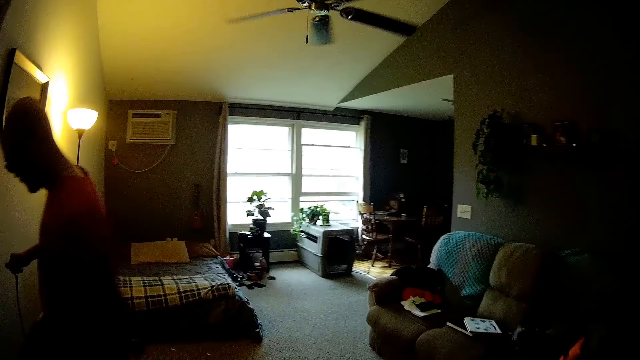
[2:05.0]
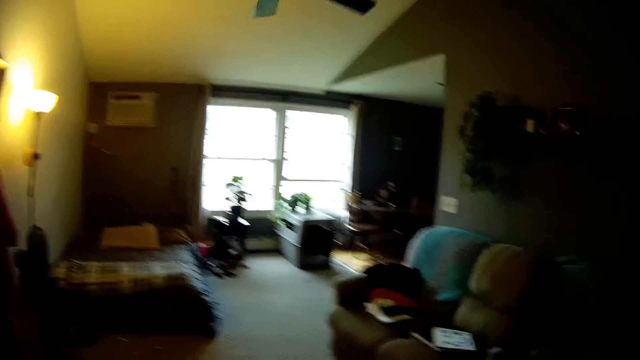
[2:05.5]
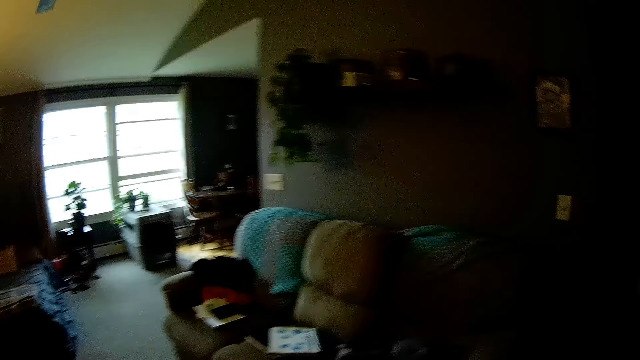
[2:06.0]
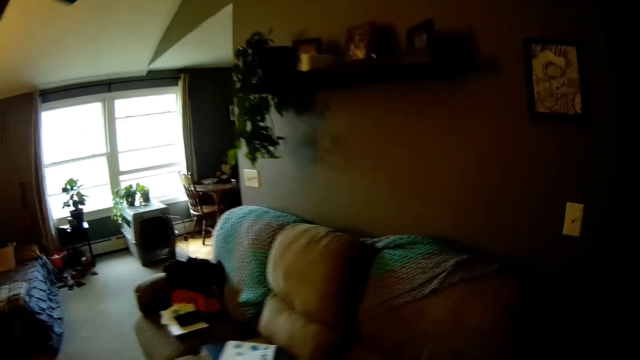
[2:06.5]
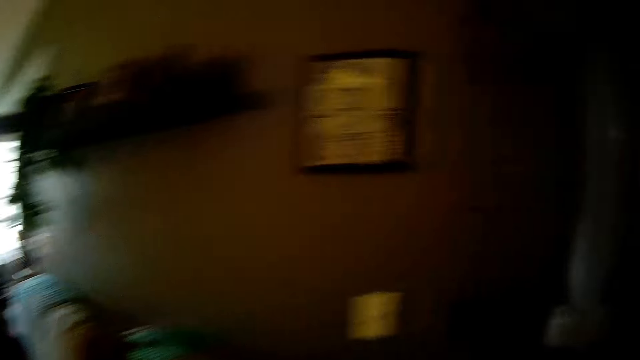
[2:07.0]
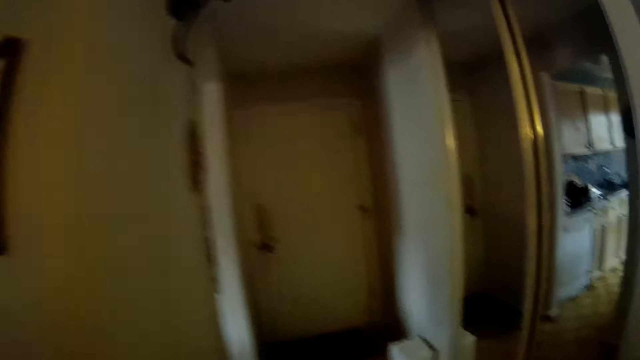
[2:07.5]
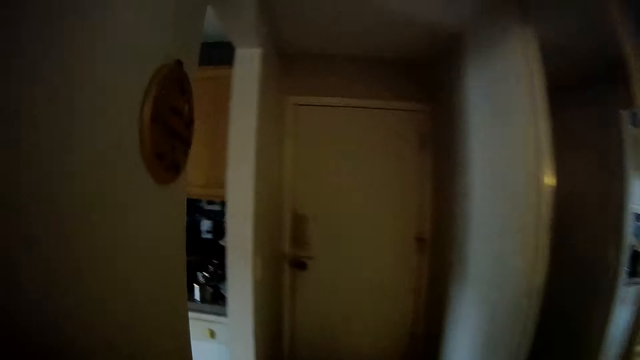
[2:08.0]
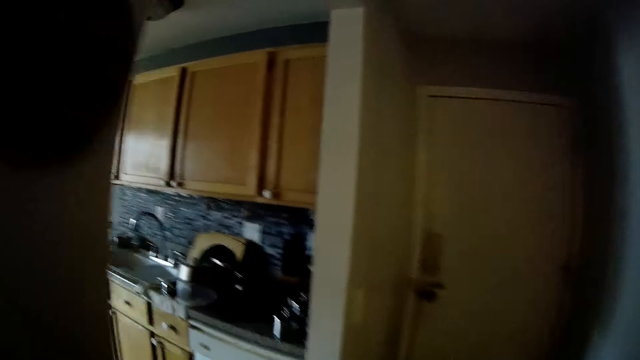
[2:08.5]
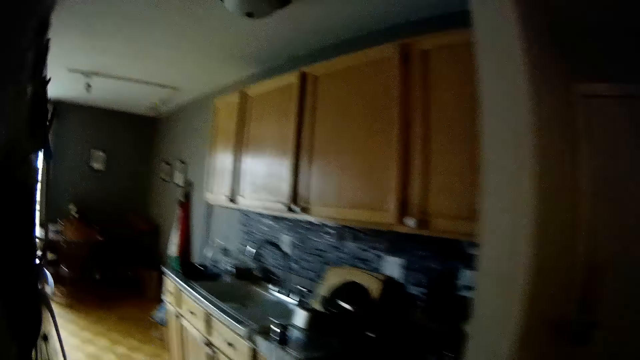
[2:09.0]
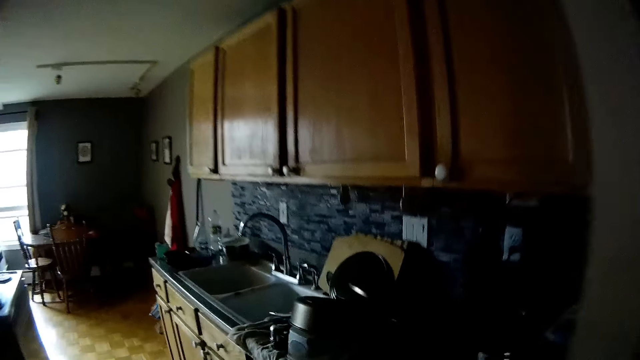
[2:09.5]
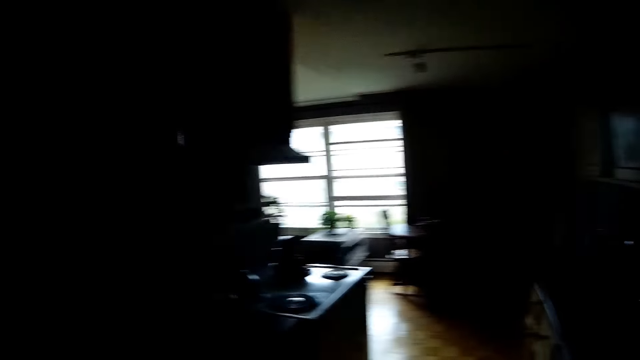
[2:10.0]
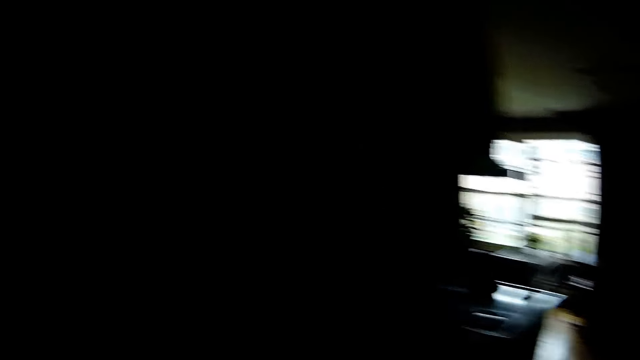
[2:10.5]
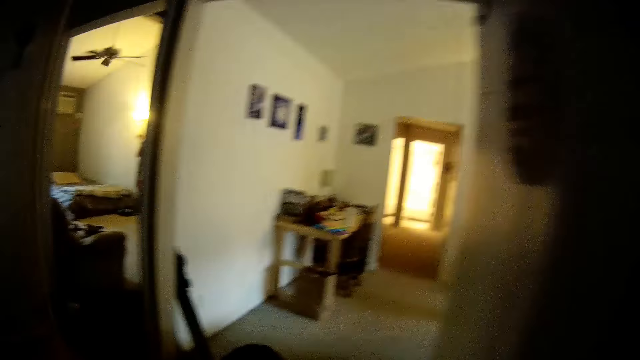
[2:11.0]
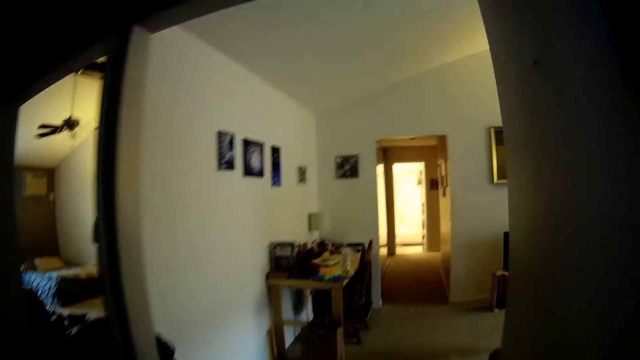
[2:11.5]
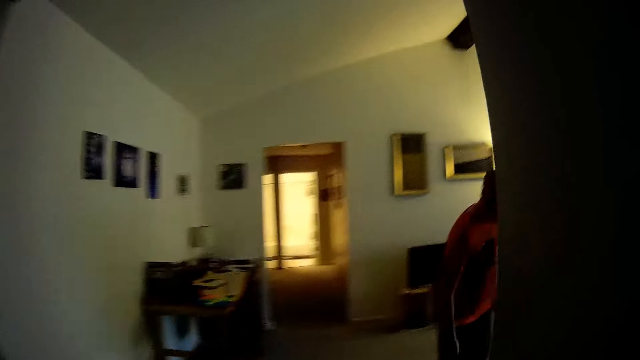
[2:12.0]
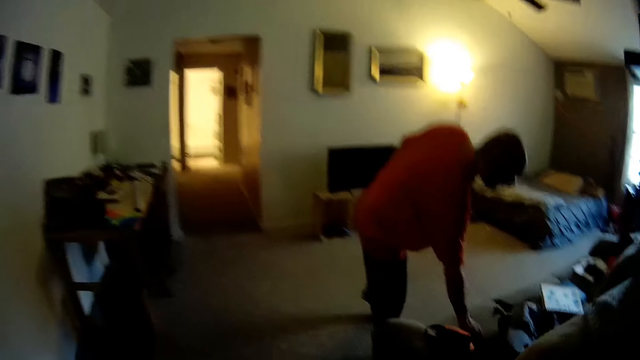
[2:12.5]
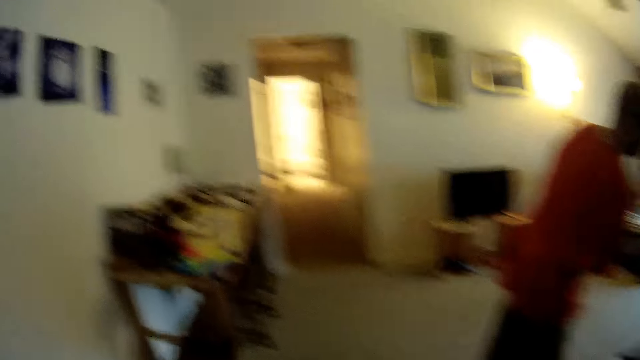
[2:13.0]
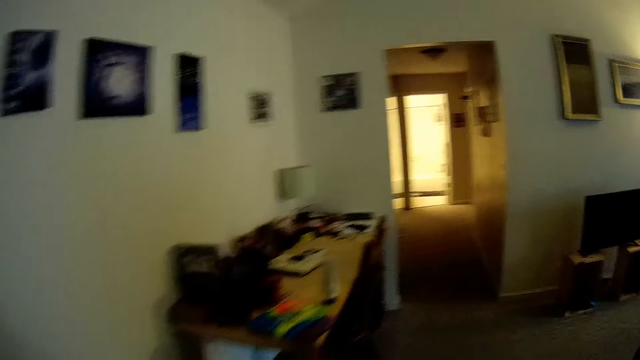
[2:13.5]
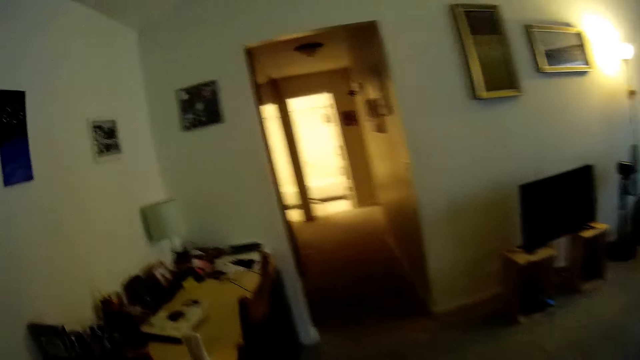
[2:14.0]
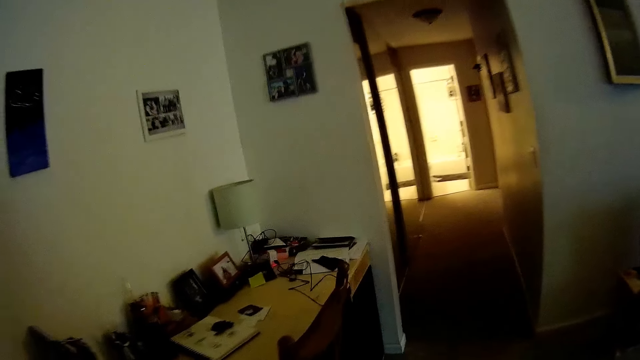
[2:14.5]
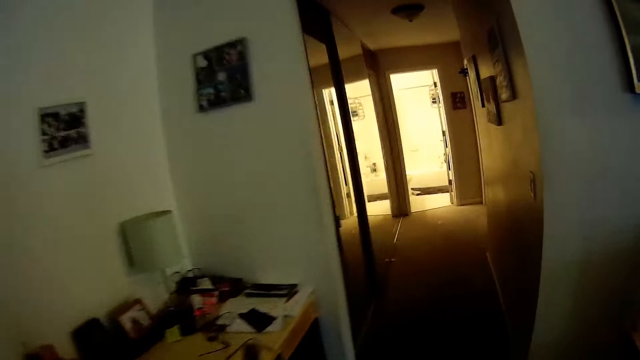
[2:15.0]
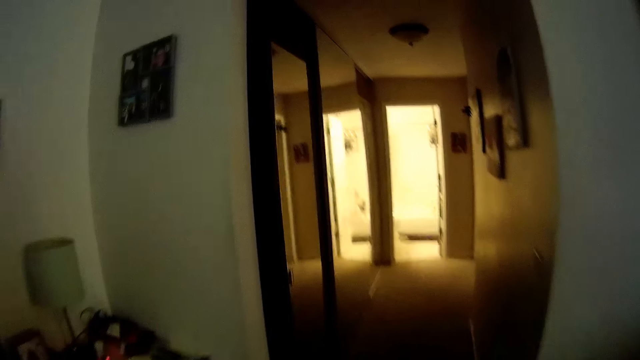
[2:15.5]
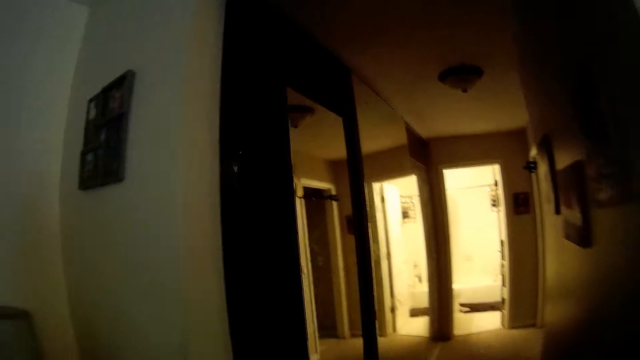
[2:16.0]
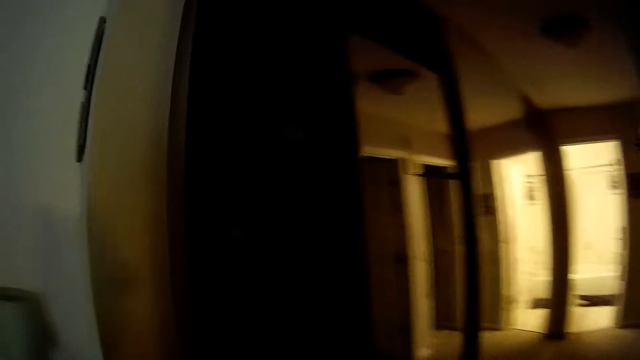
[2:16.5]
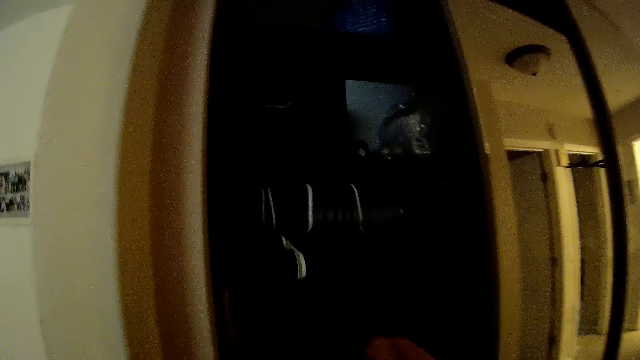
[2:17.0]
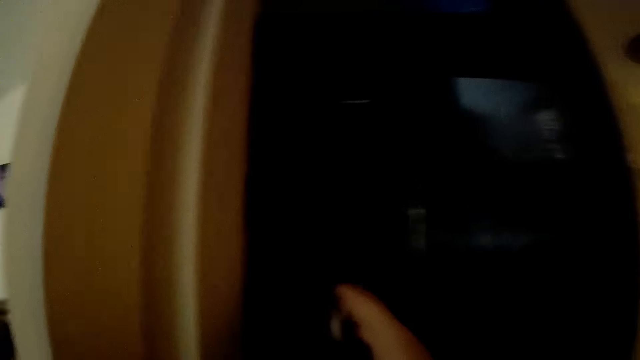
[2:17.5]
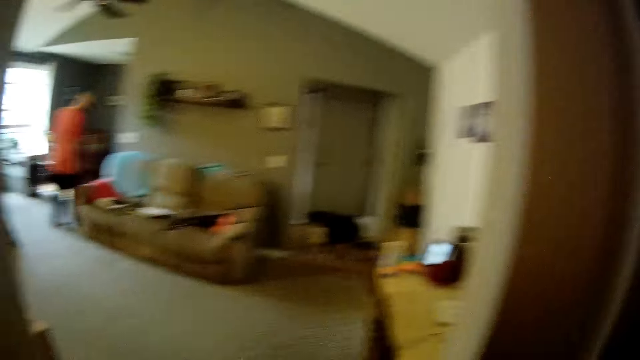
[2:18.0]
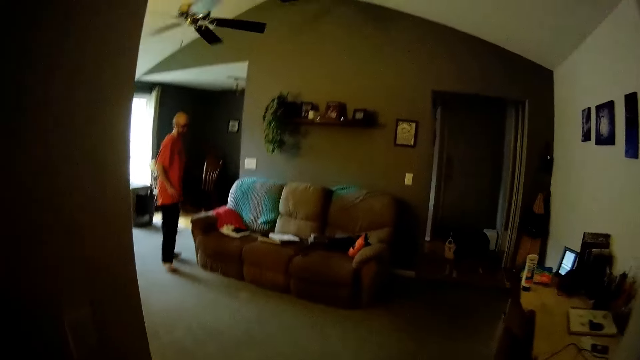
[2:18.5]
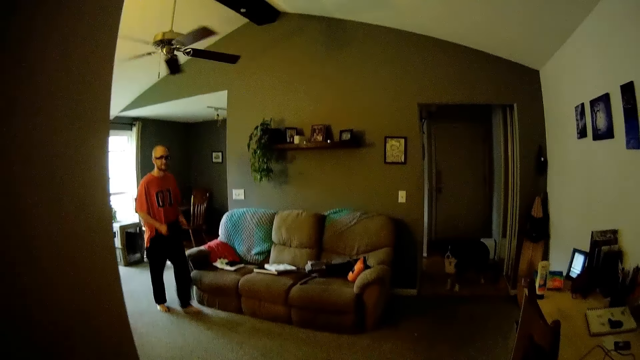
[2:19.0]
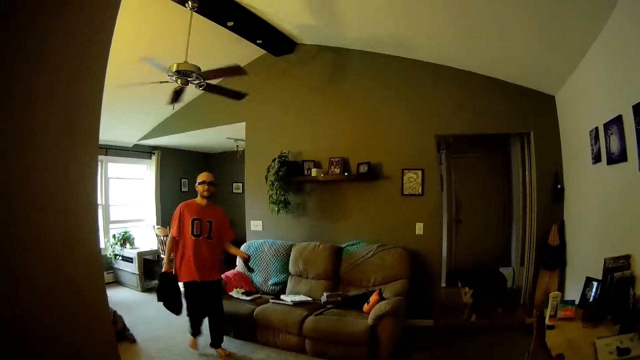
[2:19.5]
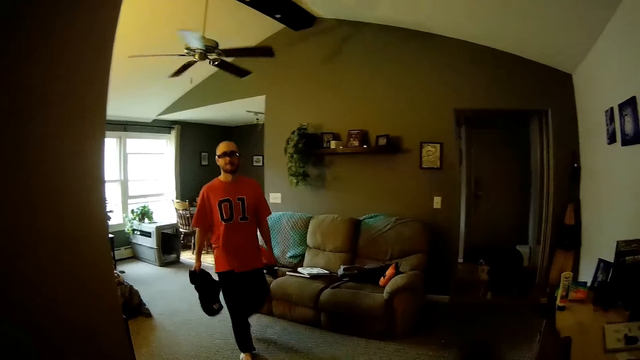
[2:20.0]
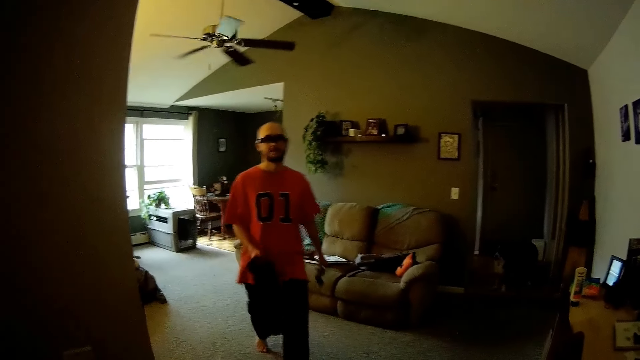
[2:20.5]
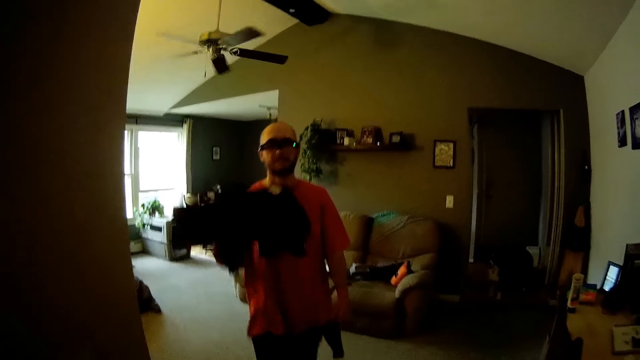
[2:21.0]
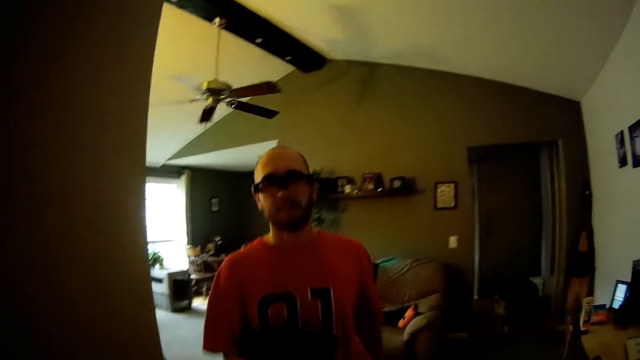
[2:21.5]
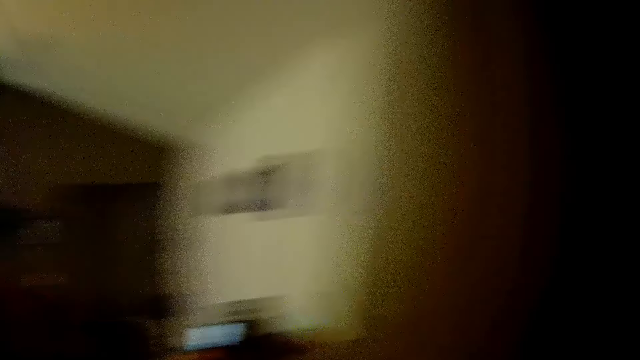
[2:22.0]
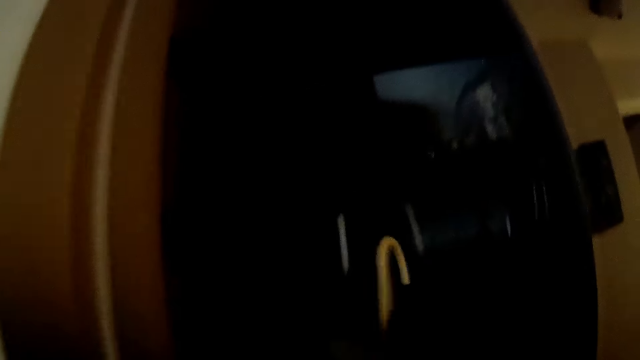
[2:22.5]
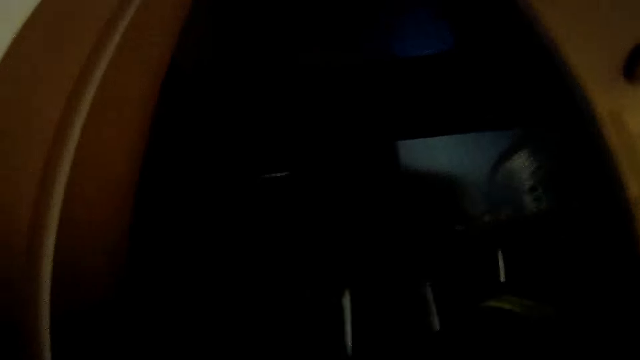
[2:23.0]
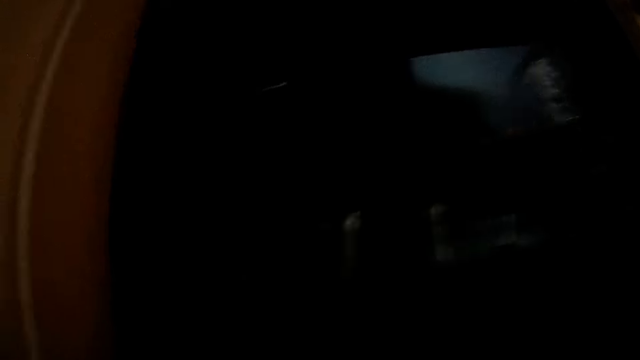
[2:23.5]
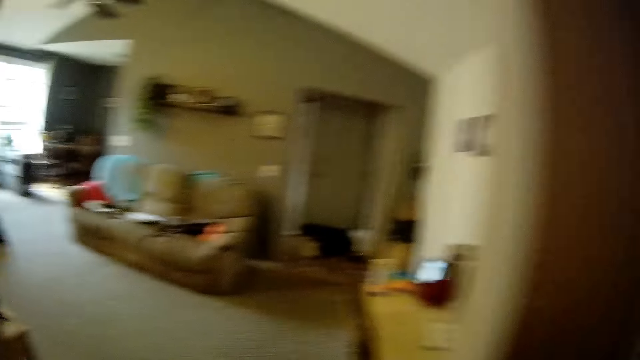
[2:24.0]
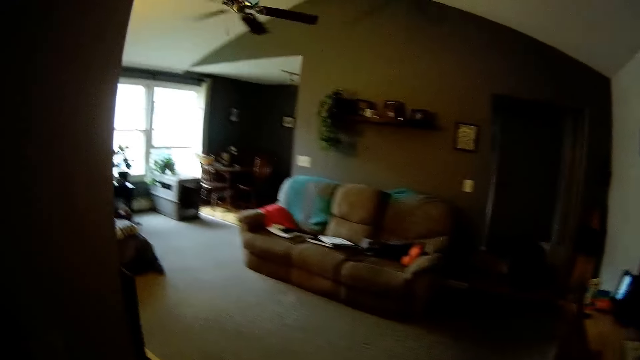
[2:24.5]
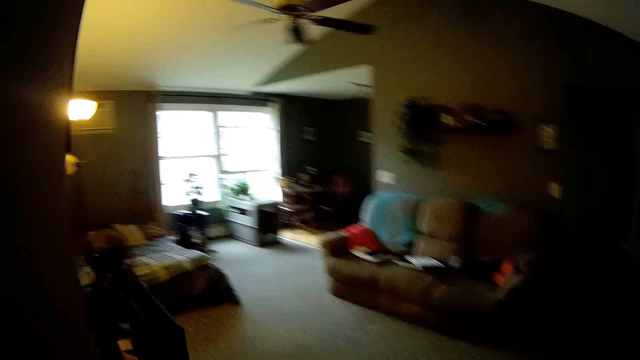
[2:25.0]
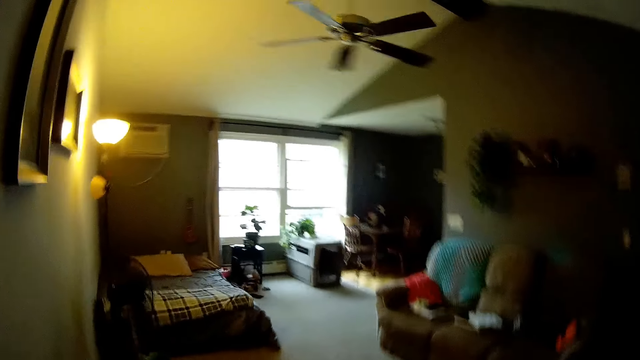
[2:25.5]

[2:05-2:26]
The camera wearer walks towards the kitchen. She talks to a man. She walks into the kitchen. She walks towards the closet. She picks up a remote from a couch with her right hand. The man picks up the remote. The camera wearer converses with the man. She walks towards the closet. She talks to the man. She touches a white hanger in a wardrobe with her right hand. She removes the hanger from the closet. The man passes a black cloth from his left hand to his right hand. He holds black socks with his left hand. He walks towards the camera wearer. The camera wearer talks to the man. She puts the white hanger in the wardrobe with her right hand. She talks to the man. She walks around the house.
